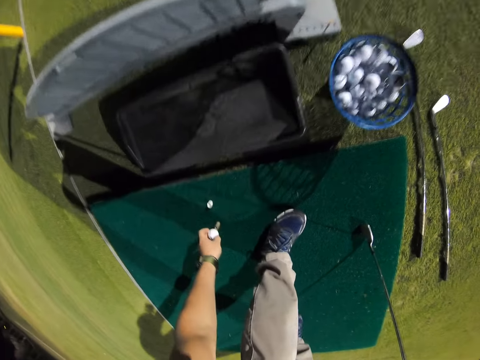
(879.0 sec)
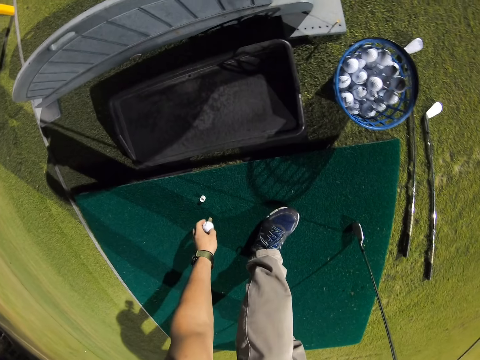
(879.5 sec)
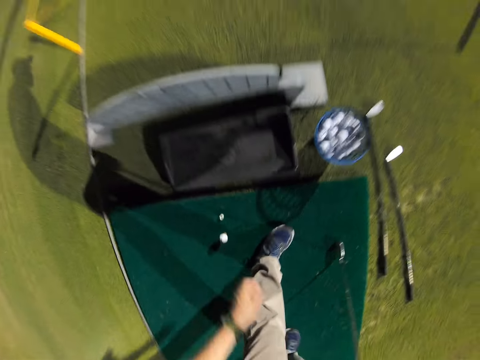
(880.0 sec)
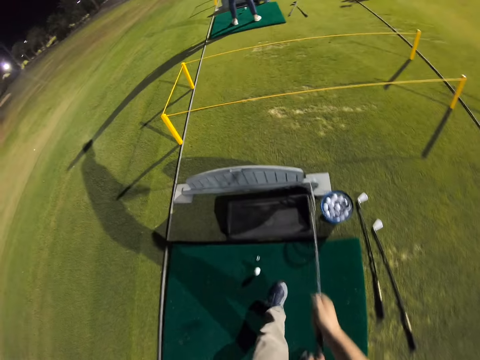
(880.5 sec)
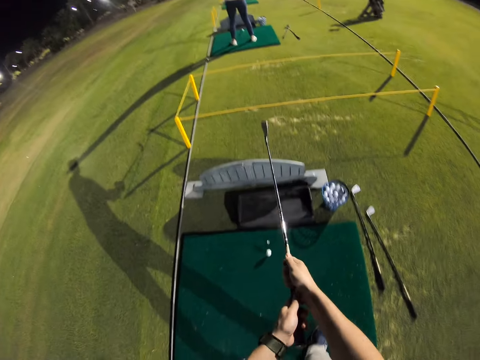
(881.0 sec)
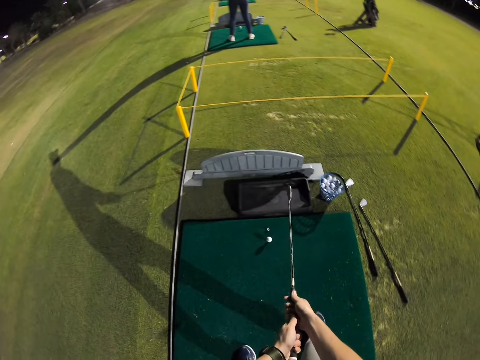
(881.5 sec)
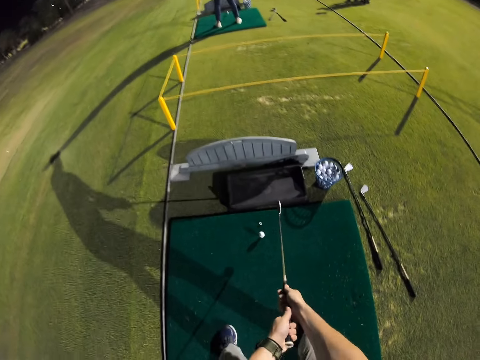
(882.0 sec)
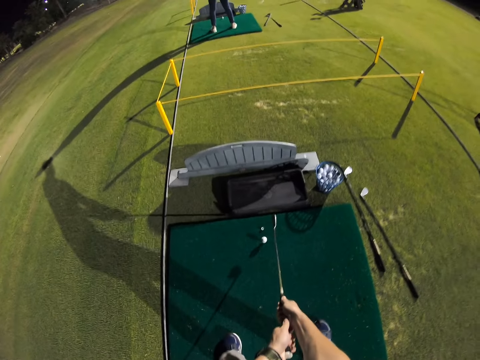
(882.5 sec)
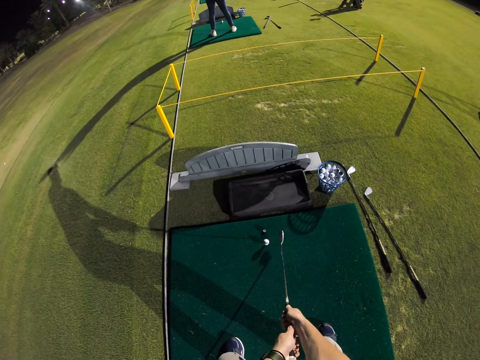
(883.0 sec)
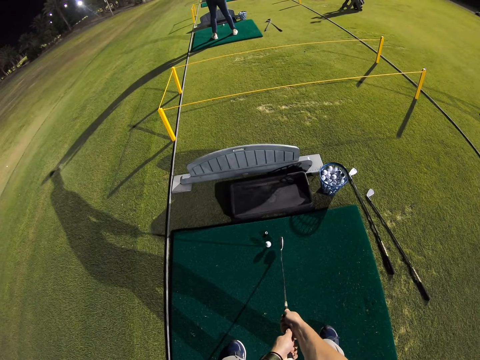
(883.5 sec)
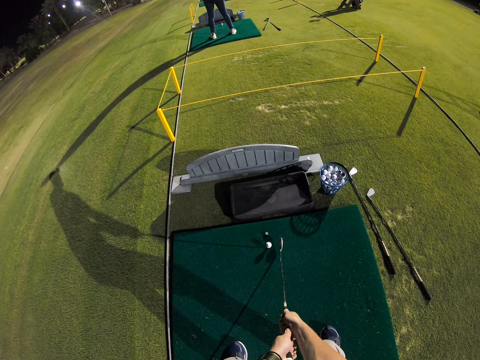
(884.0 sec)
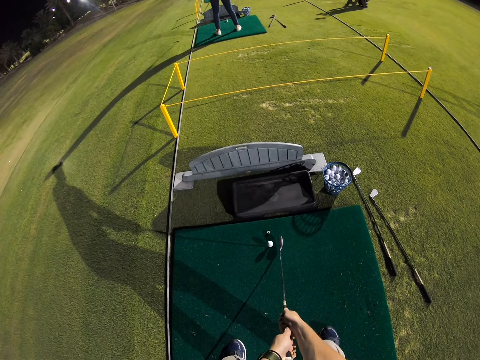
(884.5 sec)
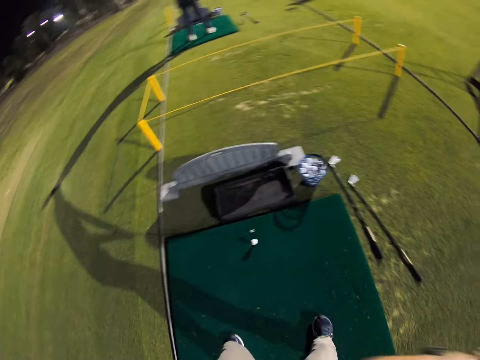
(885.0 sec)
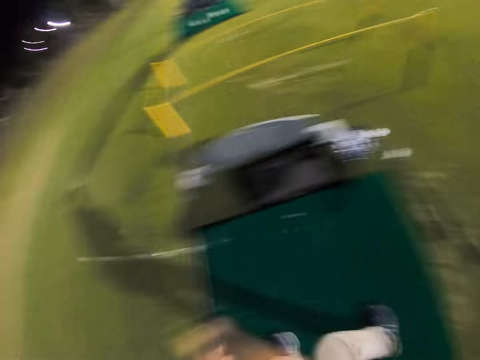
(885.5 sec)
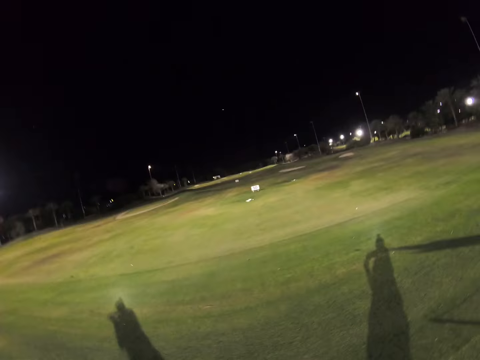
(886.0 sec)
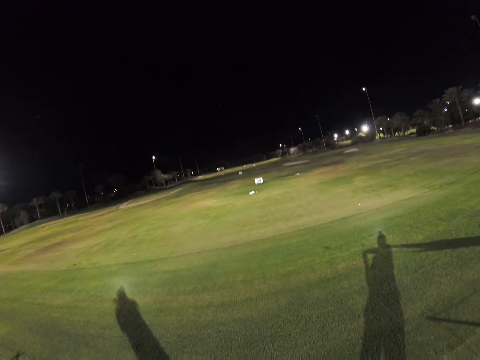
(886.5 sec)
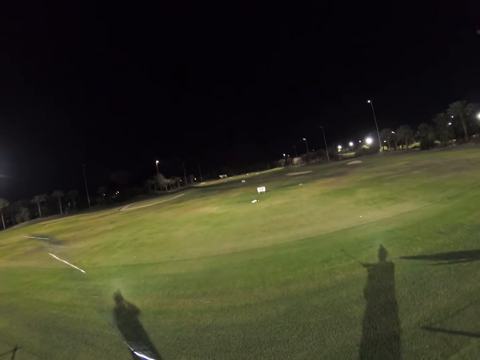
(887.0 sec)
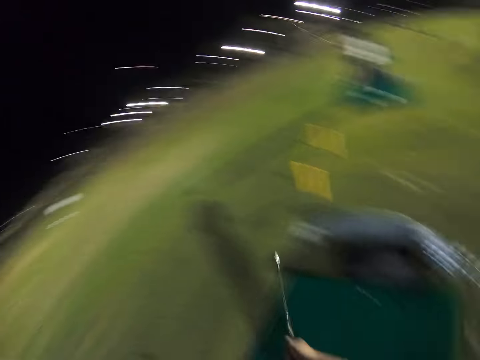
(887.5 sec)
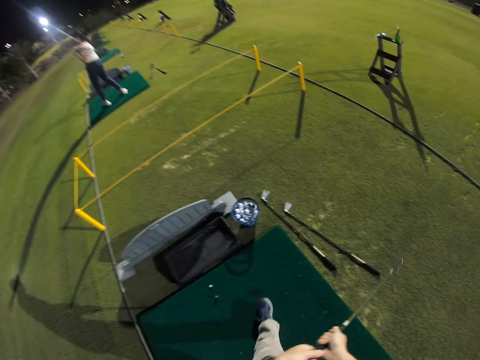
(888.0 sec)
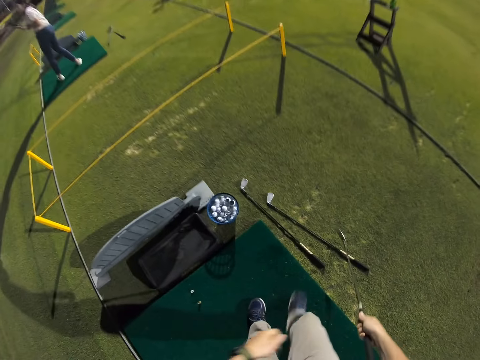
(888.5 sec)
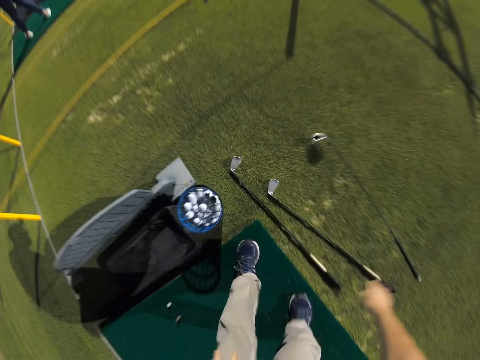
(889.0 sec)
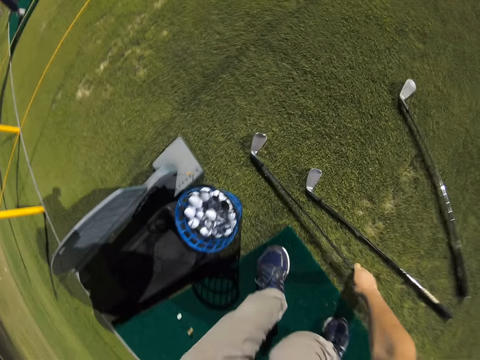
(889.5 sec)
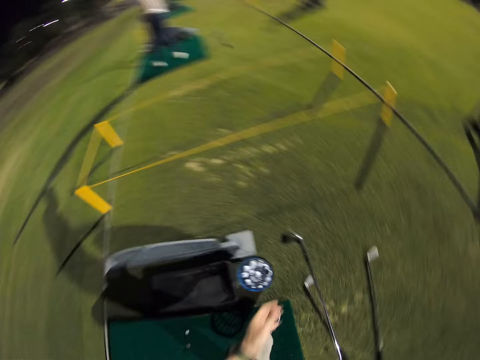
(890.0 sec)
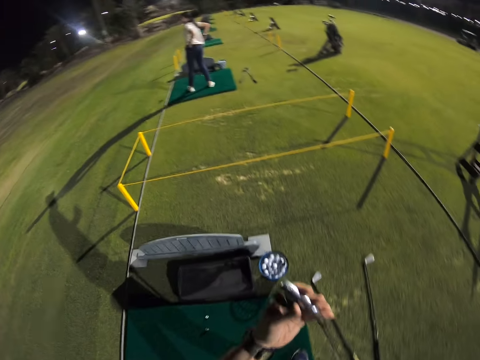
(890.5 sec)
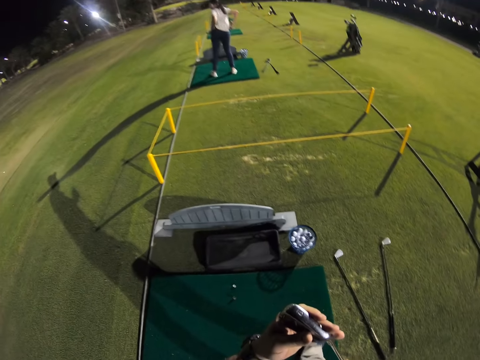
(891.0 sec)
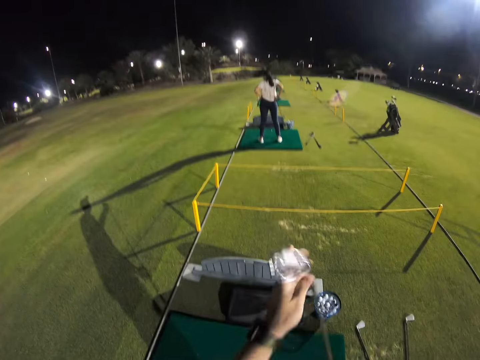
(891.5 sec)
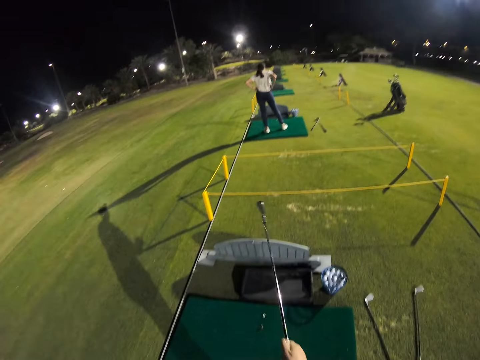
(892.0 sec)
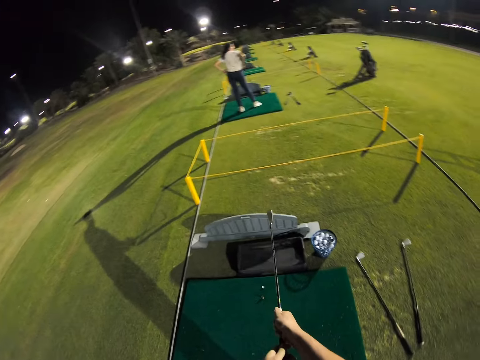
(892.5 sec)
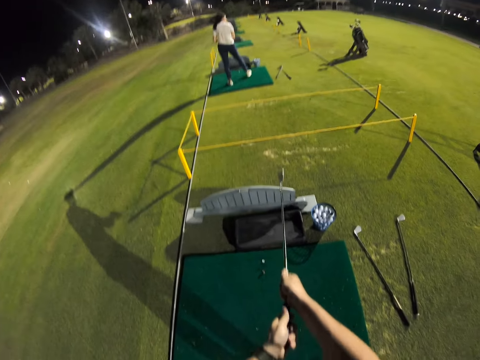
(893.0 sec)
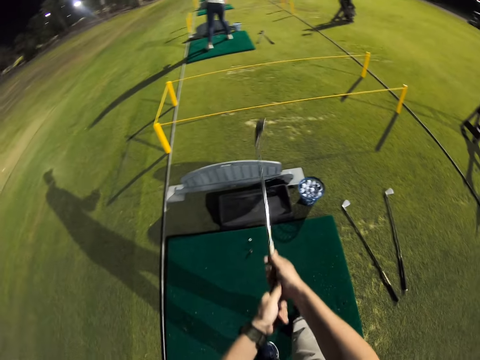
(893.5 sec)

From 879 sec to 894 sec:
The camera wearer picks up the hockey ball. They put the hockey ball down. They lift the hockey stick and lower the hockey stick. They hit the hockey ball. They look at the hockey ball. They move around. They put down the hockey stick. They pick up the hockey stick and throw the hockey stick on the ground. They look at the hockey stick. They move around.

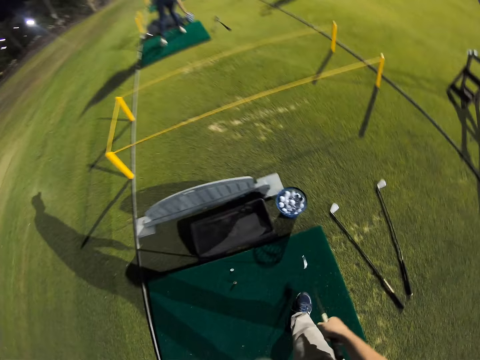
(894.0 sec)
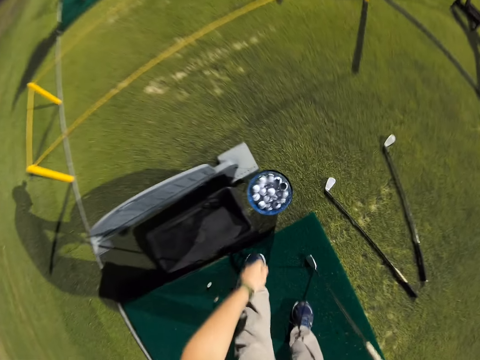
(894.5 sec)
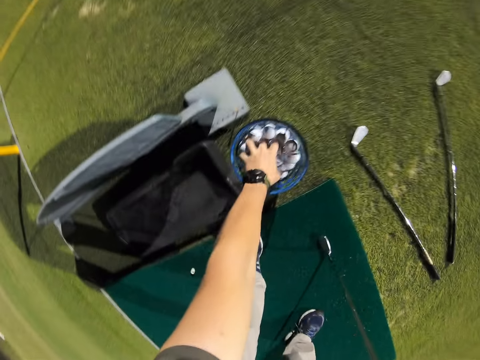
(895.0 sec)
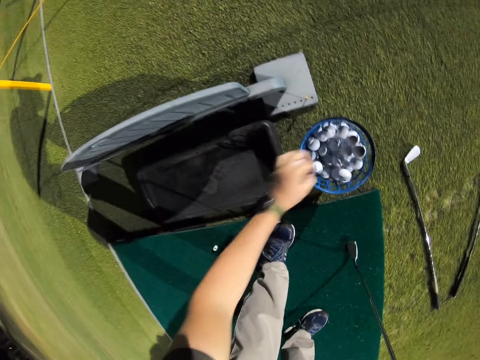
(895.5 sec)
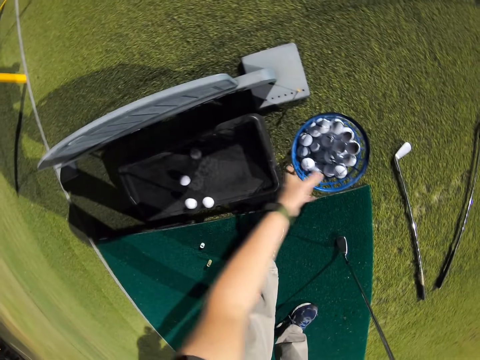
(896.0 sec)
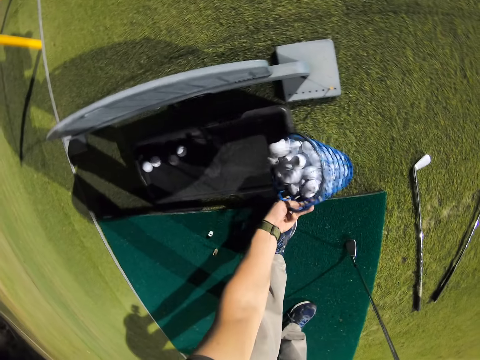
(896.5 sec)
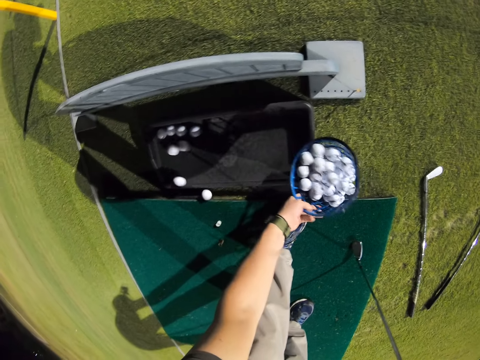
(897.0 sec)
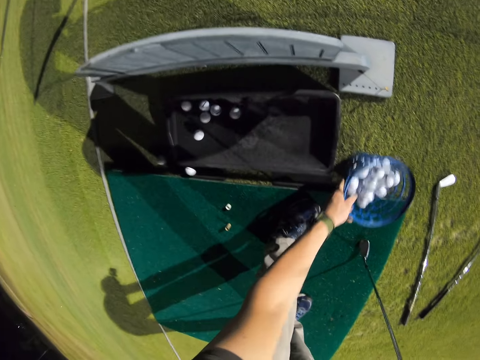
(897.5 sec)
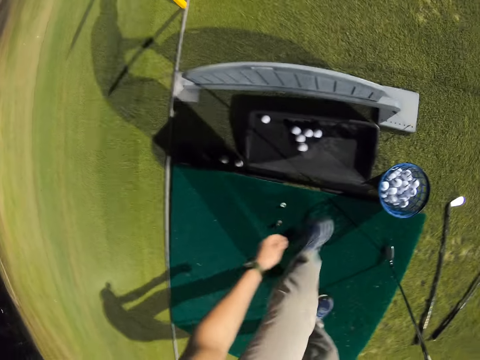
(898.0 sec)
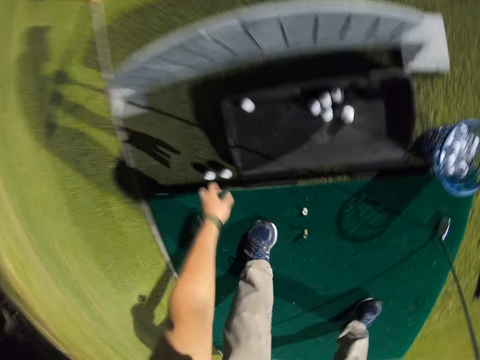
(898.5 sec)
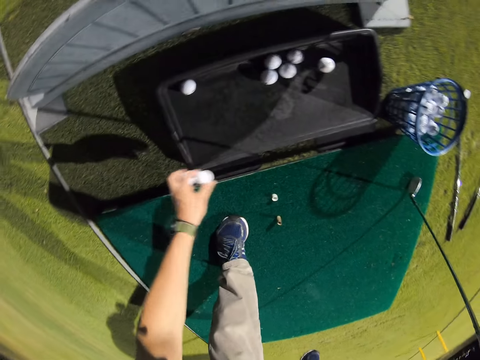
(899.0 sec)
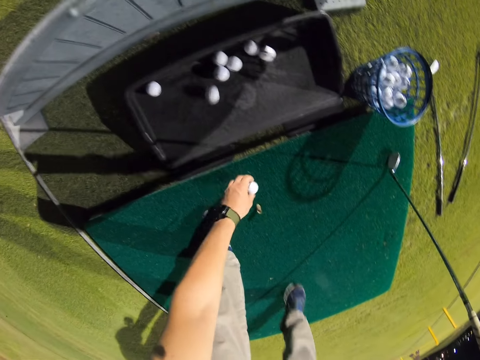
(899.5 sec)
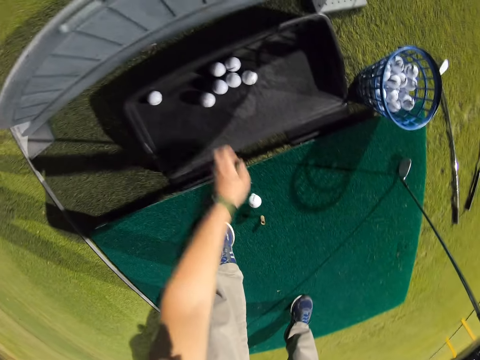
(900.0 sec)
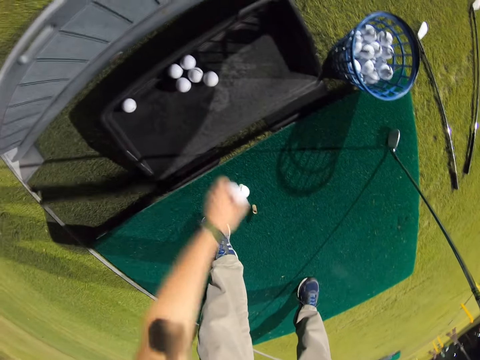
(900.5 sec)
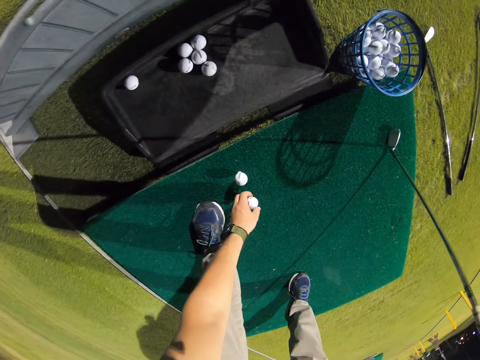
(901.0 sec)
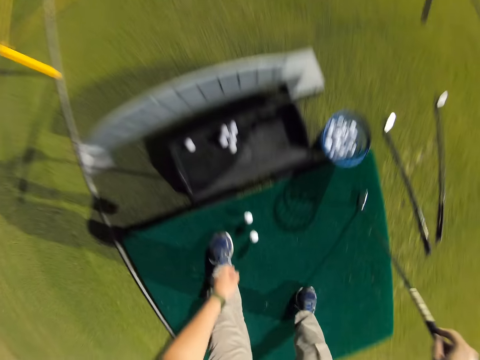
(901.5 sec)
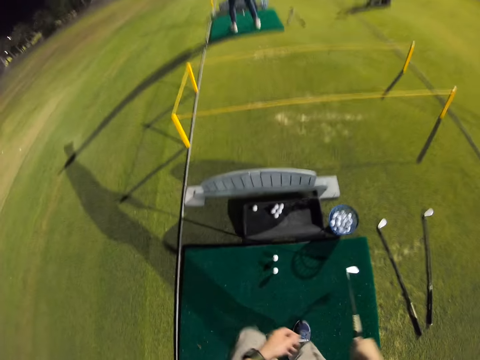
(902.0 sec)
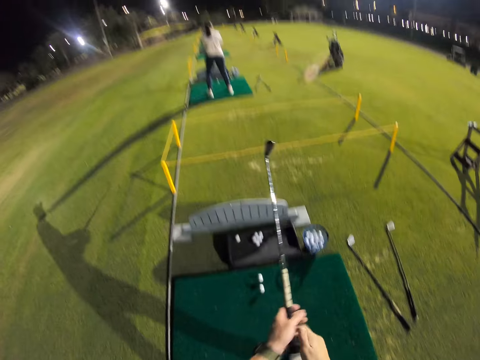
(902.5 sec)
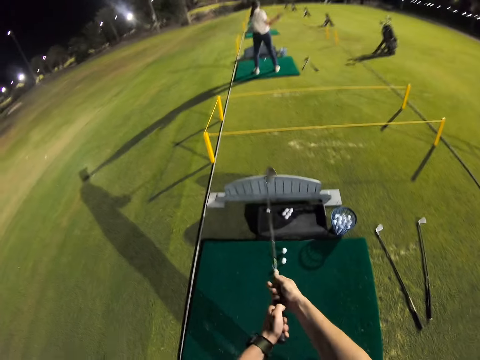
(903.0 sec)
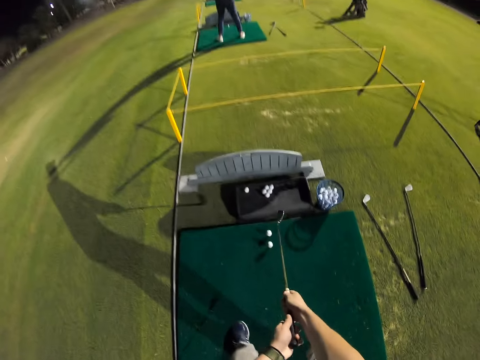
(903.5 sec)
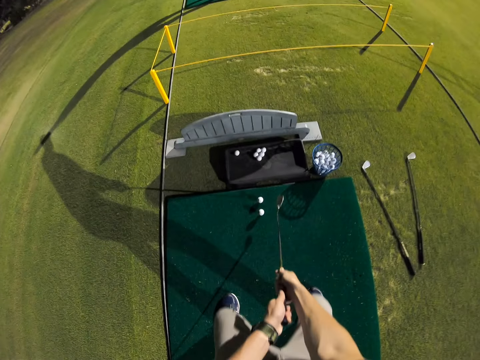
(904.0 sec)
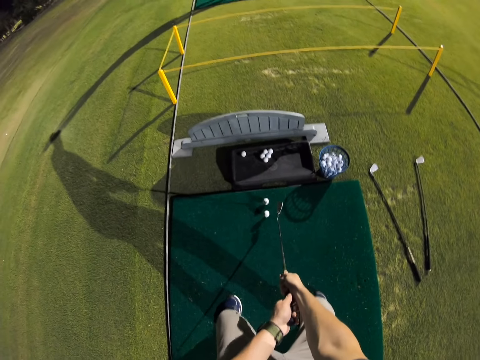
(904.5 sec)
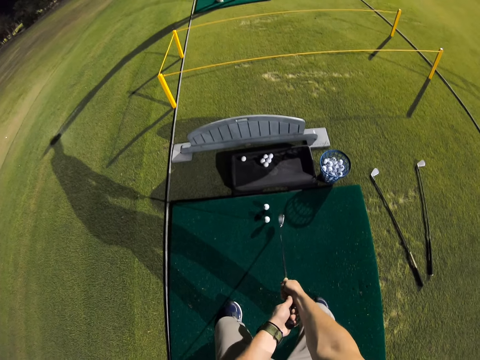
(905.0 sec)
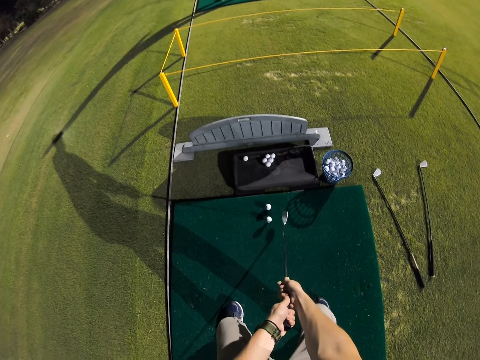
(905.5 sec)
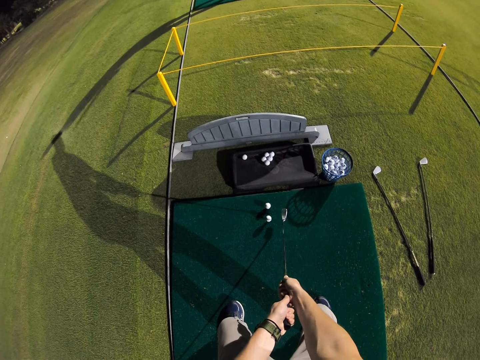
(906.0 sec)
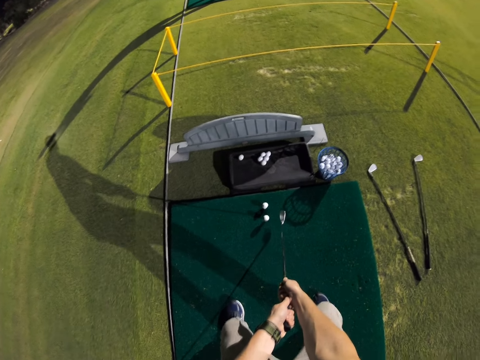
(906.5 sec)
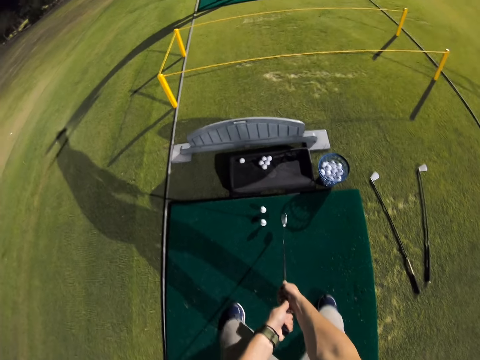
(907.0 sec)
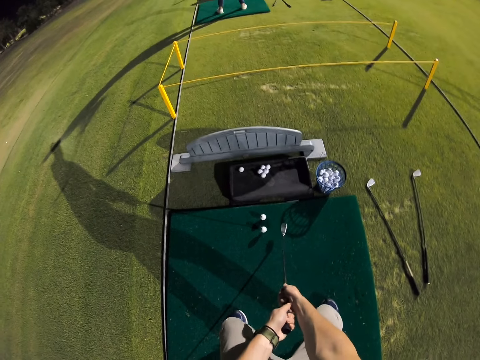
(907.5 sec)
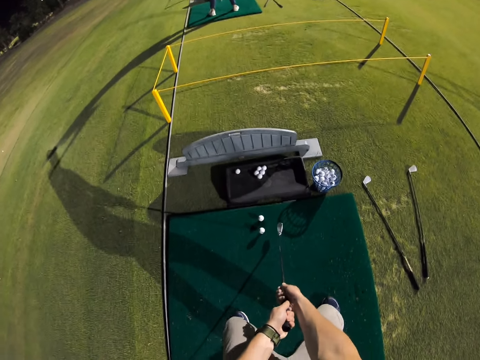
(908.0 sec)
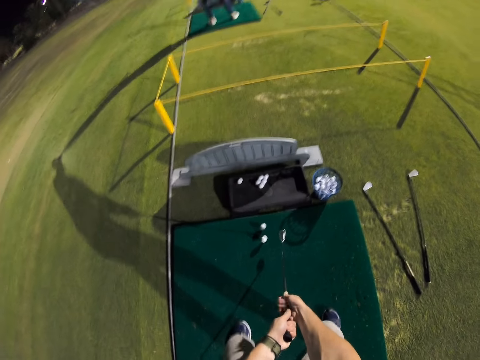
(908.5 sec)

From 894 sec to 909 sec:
A woman picks up the ball. The camera wearer picks up the hockey ball. They pour the hockey balls on the hockey serving tray. They put down the balls. They take the ball basket. They pick up the hockey balls. They put the hockey ball down and drop the hockey ball on the hockey serving tray. They pick up the hockey ball. They put the hockey ball down. They lift the hockey stick, lower the hockey stick and squat down.
